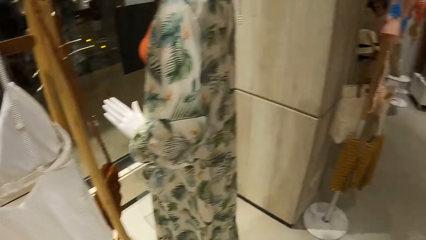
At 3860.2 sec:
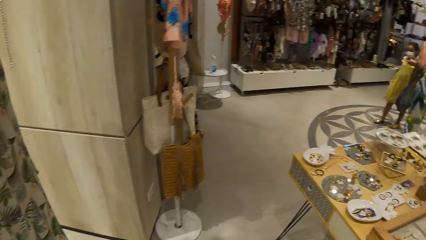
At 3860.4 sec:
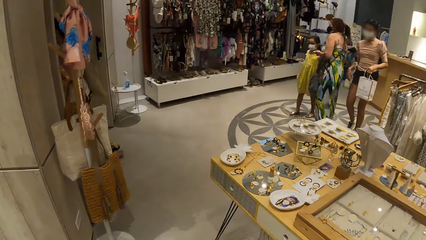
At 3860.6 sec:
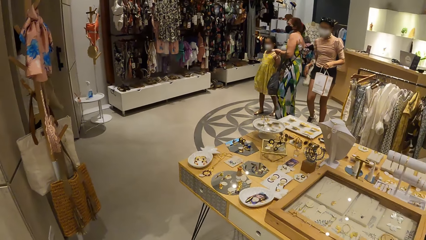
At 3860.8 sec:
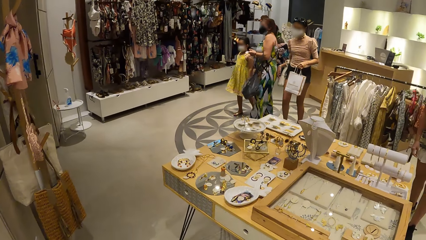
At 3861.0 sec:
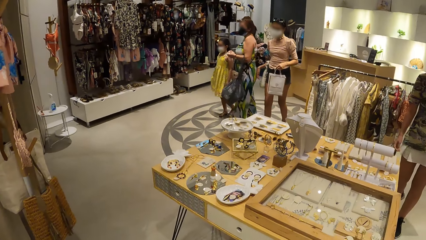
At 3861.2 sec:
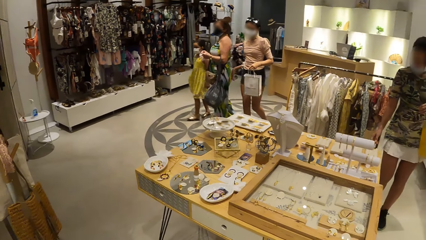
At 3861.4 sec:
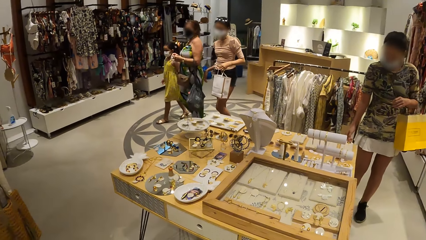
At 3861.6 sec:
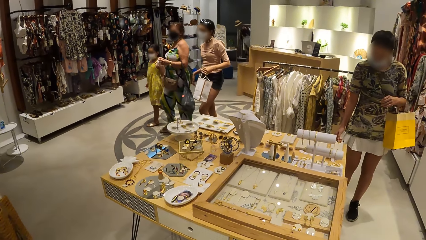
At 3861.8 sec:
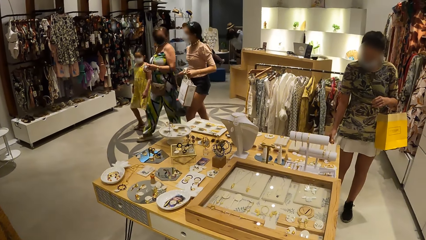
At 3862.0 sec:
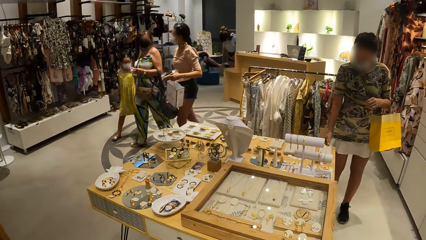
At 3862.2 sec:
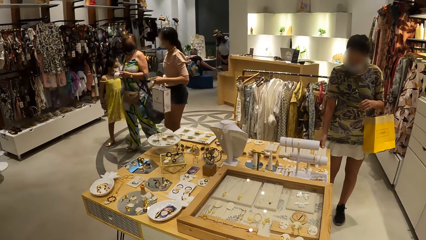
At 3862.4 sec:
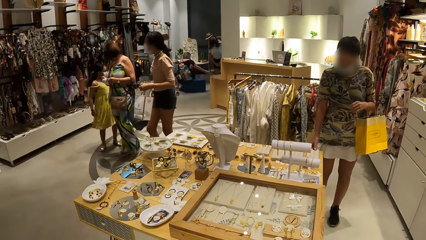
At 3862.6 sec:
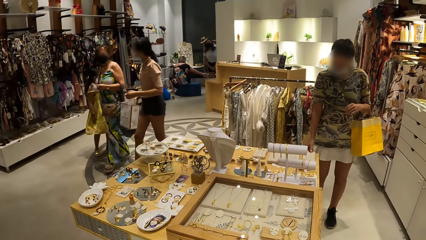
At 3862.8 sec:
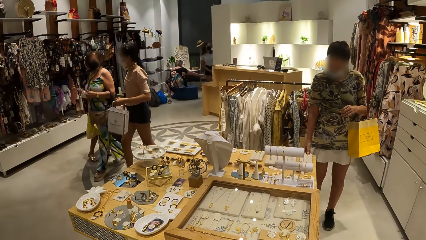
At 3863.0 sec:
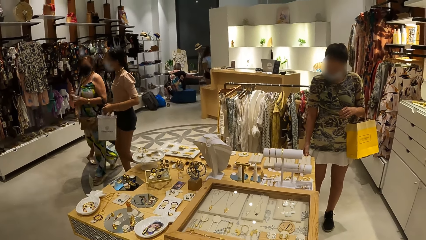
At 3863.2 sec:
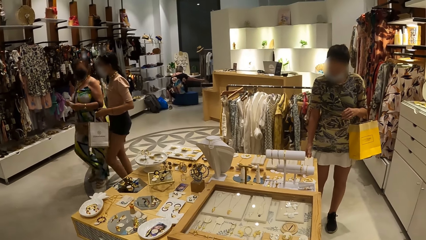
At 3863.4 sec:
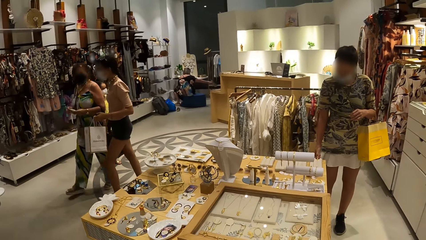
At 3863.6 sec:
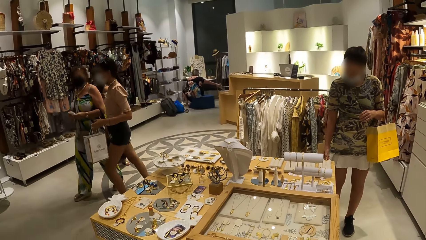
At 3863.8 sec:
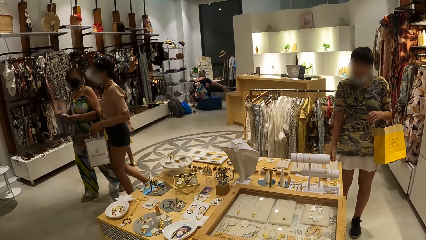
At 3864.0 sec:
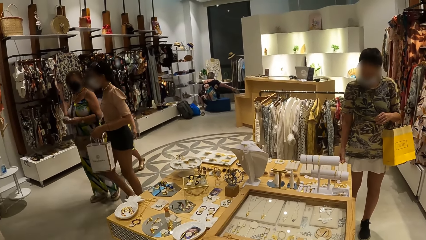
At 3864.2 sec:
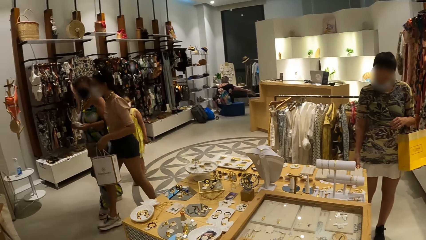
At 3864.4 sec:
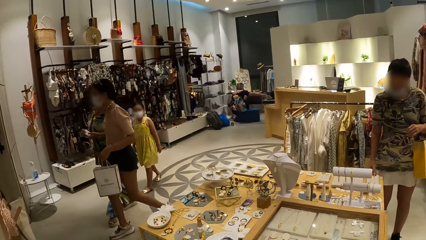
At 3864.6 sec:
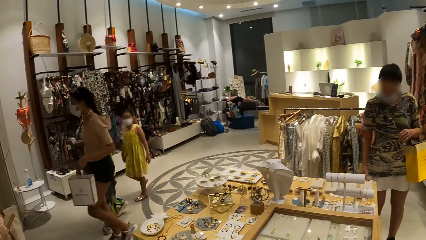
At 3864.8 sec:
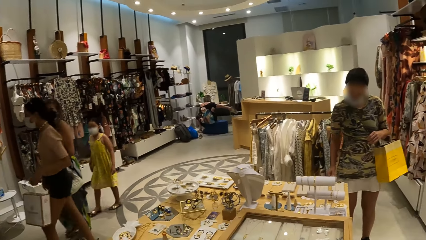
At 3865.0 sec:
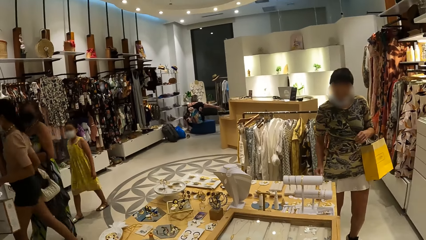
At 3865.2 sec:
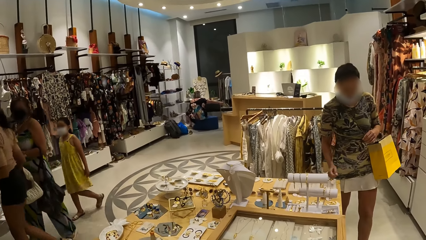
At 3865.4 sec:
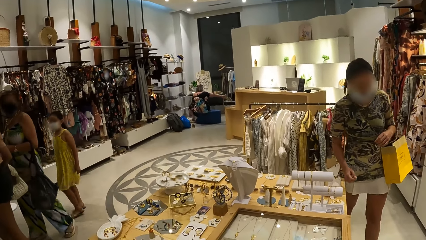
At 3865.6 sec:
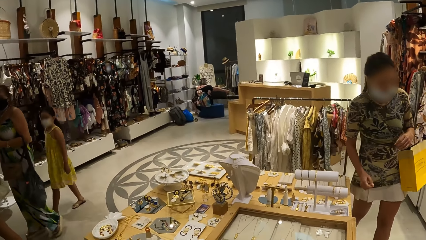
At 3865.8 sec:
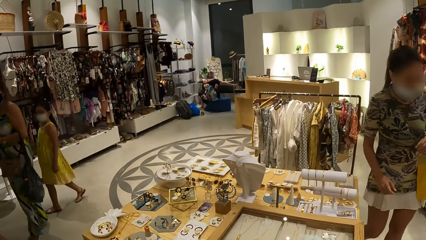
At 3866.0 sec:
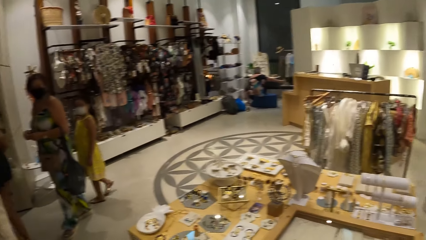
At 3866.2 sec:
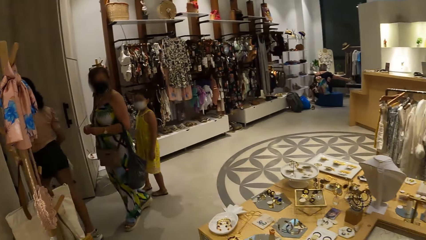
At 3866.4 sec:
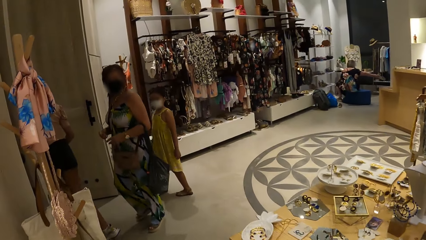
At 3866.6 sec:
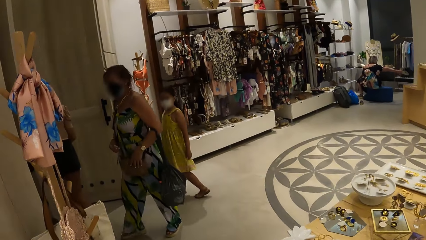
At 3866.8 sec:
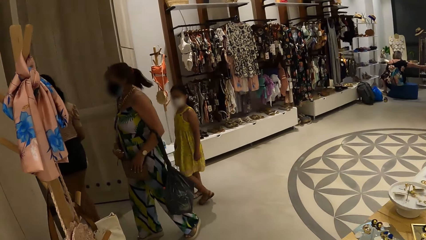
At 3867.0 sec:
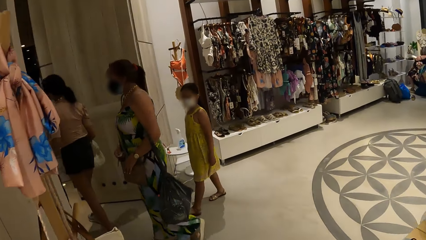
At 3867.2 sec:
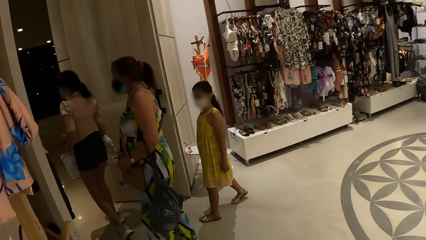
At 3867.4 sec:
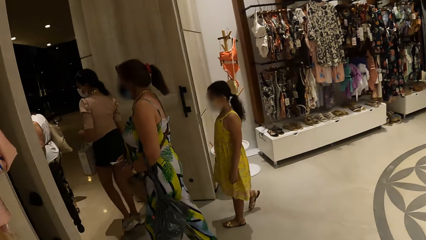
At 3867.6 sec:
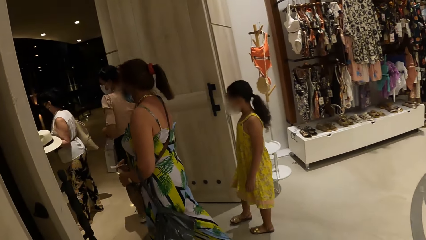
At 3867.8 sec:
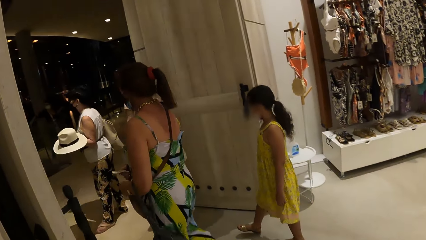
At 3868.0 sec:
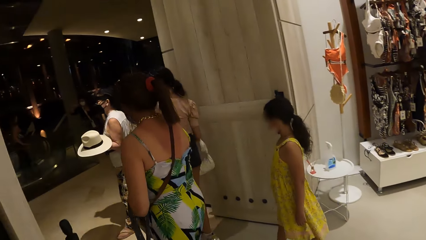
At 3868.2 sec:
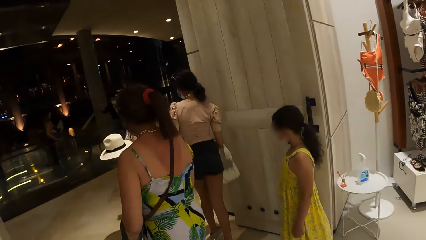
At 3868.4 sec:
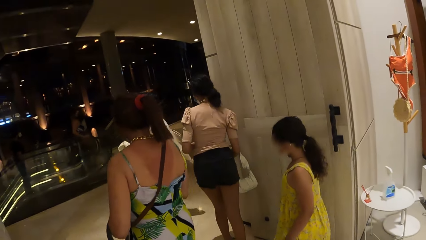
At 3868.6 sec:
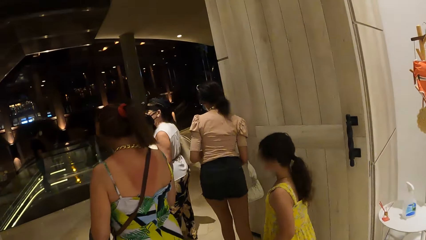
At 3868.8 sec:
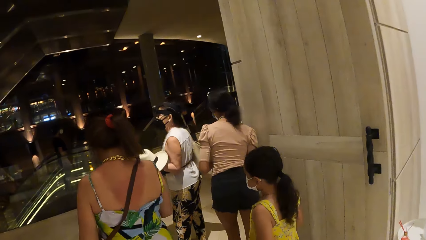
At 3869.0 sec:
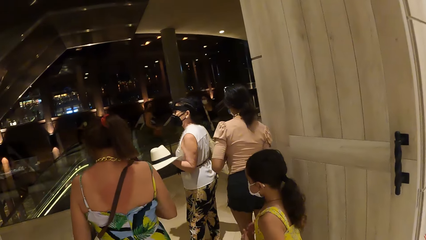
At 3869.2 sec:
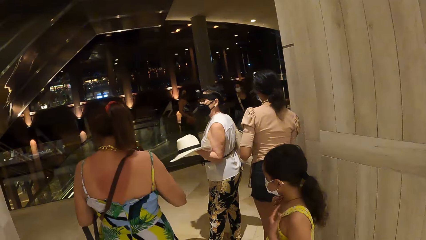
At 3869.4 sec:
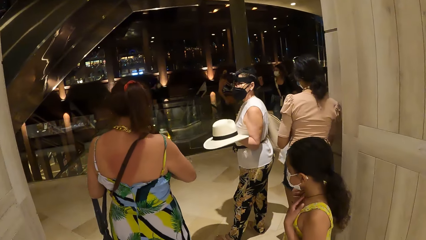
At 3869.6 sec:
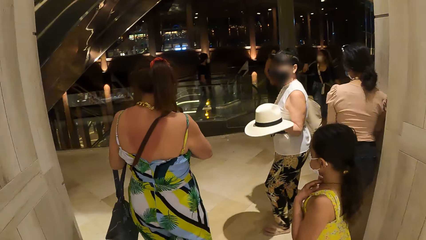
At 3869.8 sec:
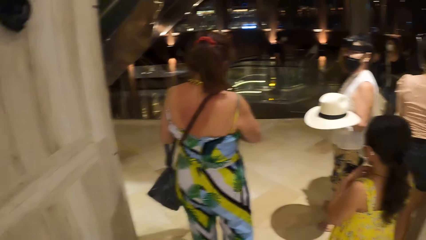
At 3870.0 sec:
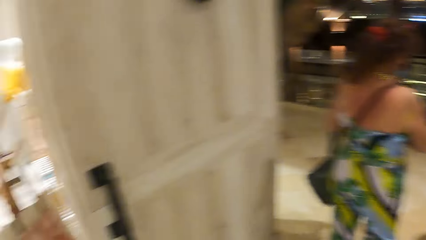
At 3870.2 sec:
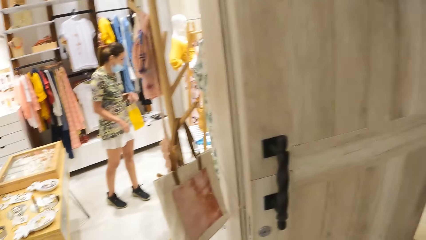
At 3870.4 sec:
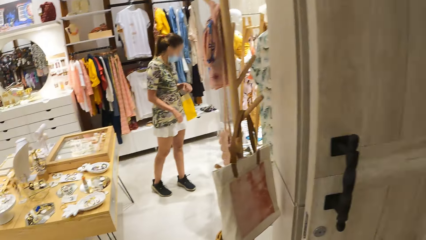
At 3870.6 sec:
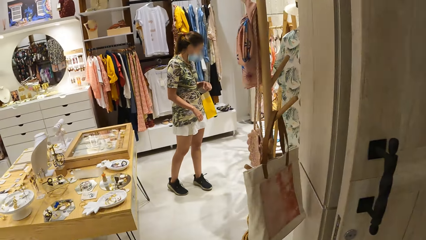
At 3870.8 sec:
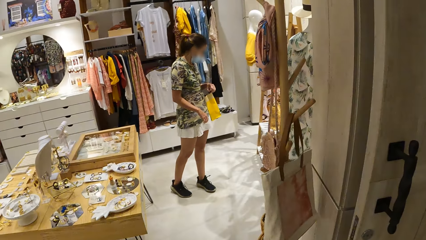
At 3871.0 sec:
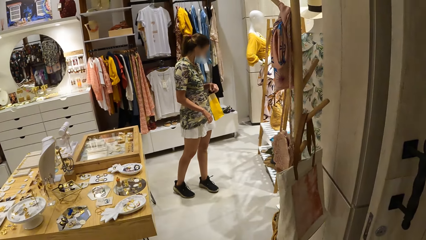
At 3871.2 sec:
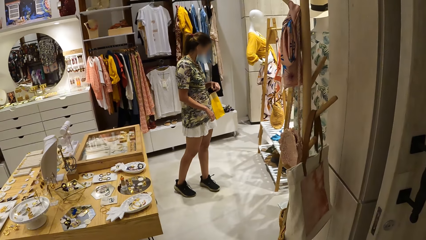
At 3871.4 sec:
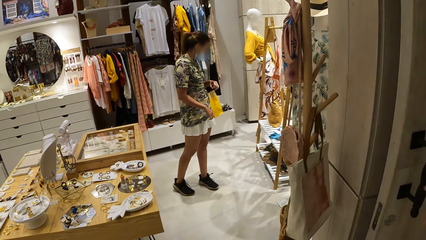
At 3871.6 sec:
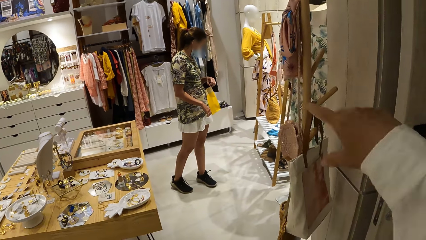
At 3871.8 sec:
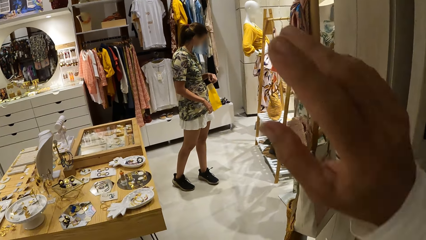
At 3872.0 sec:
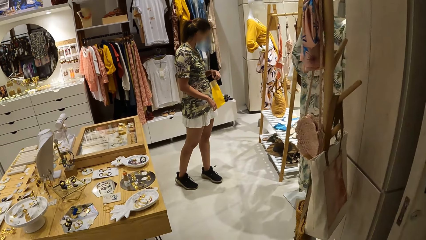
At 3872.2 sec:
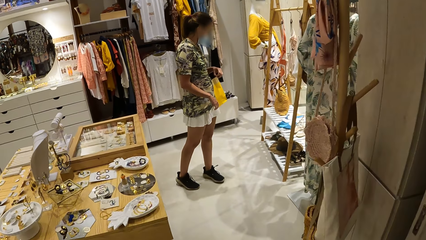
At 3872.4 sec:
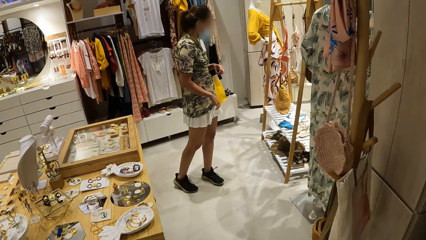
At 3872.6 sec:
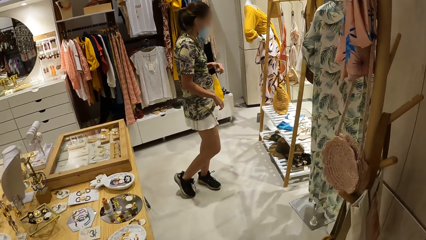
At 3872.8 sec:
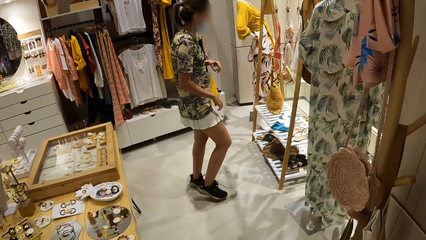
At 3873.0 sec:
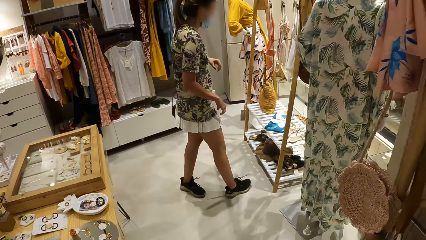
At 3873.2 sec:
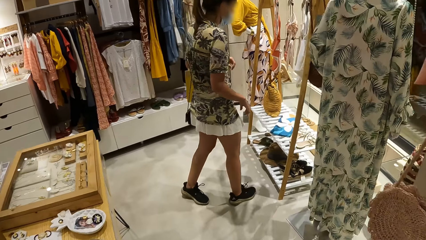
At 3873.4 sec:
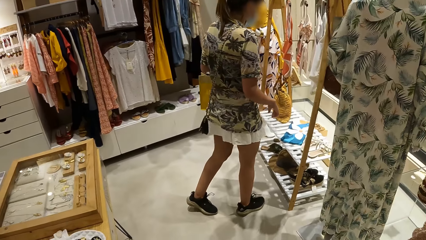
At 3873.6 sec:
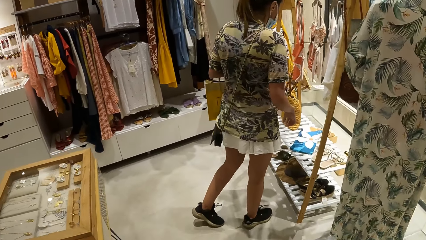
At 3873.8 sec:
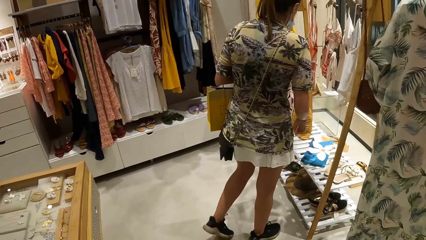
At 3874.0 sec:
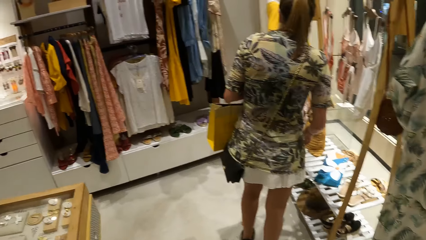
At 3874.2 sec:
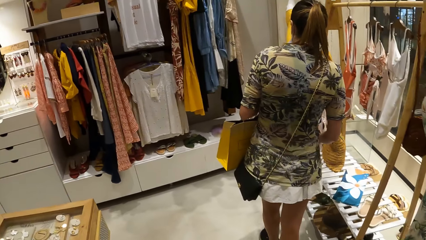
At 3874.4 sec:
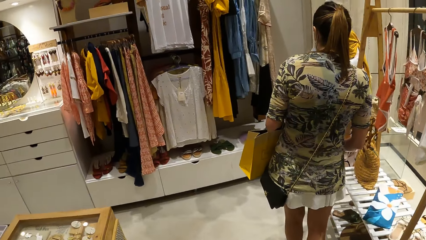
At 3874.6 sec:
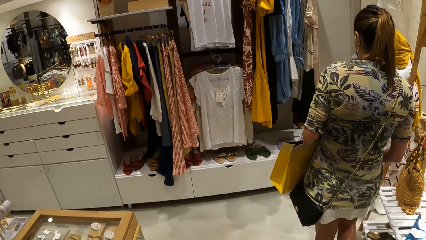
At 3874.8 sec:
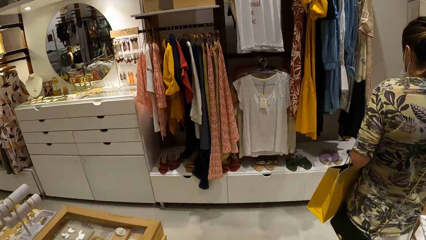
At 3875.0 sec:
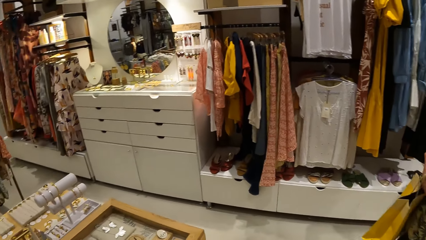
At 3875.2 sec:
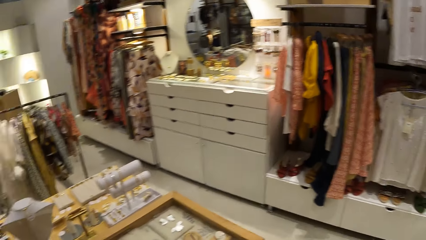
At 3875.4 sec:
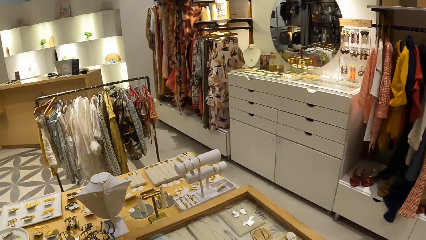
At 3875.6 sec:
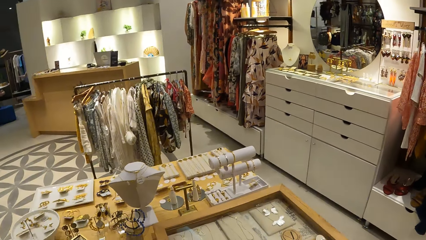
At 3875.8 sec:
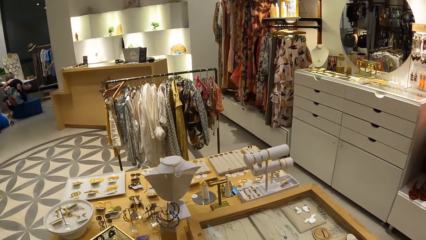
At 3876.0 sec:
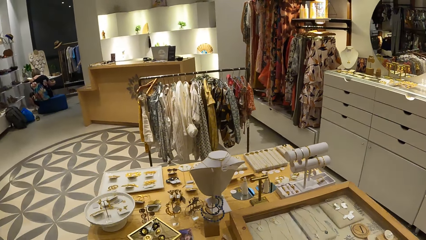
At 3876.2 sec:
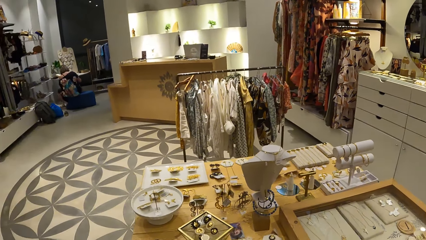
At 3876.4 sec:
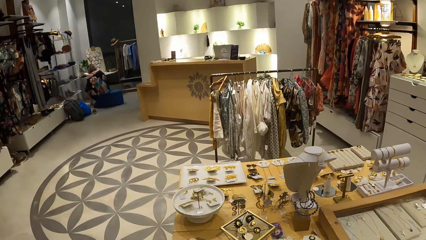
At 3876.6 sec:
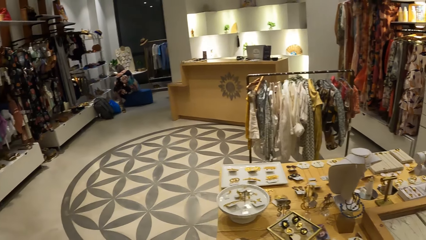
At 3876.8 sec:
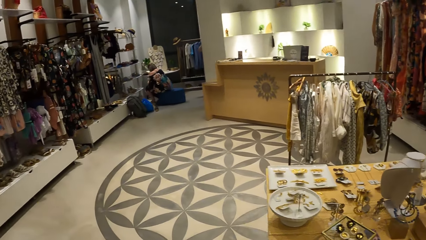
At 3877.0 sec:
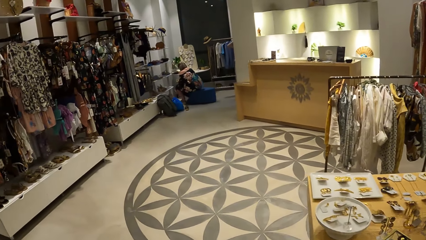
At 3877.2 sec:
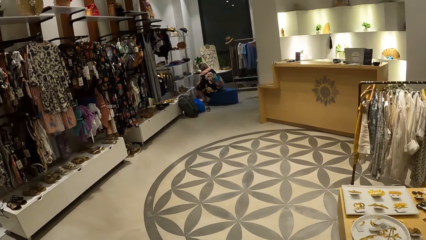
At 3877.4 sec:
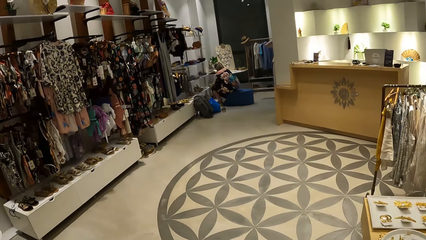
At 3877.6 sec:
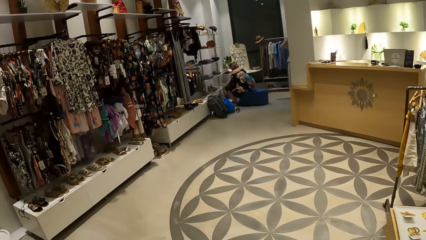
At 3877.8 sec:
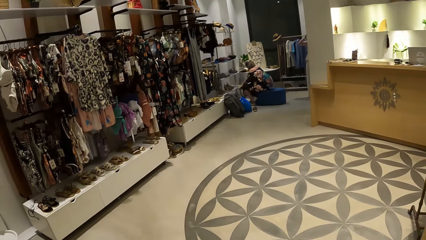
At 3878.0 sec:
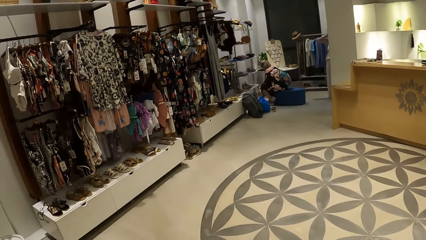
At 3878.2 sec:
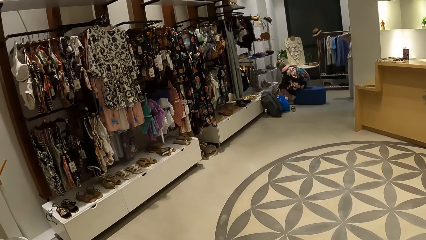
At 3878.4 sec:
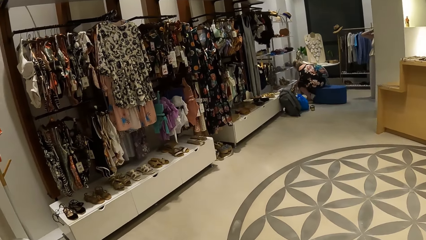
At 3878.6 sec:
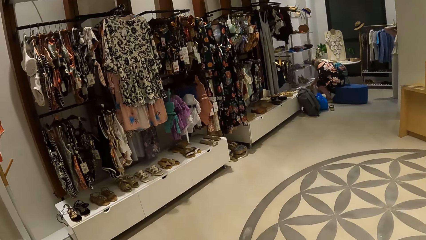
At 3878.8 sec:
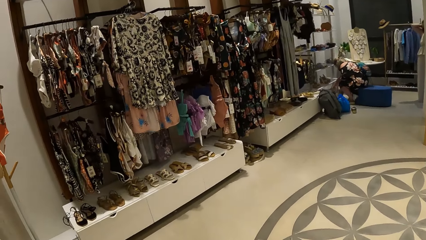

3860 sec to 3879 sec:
The camera wearer looks around the shop. They walk around the shop. They look around the shop. They walk around the shop.
